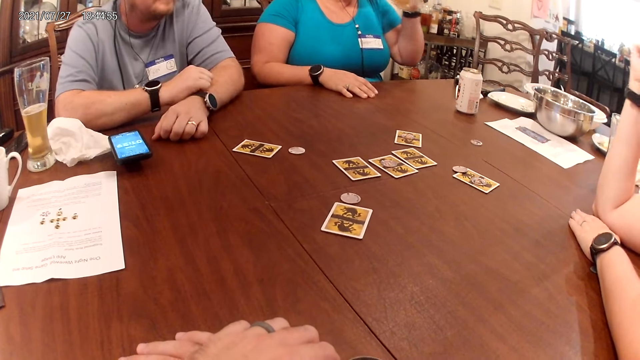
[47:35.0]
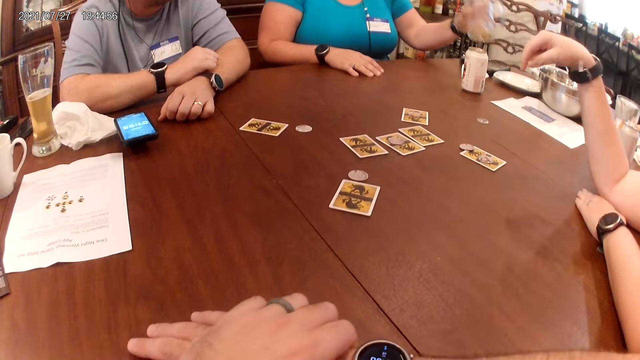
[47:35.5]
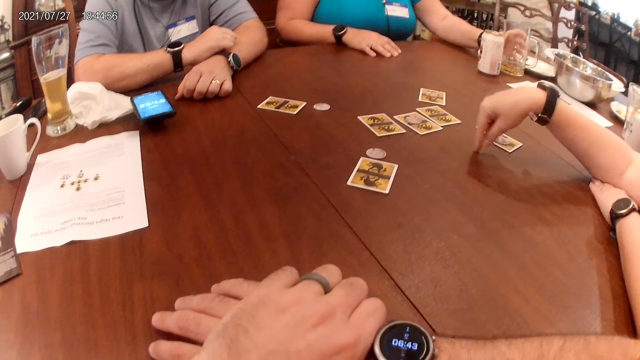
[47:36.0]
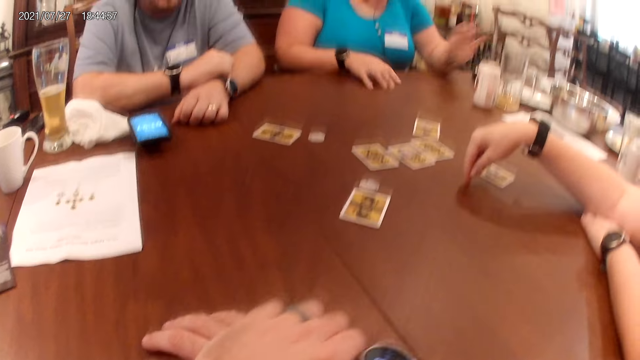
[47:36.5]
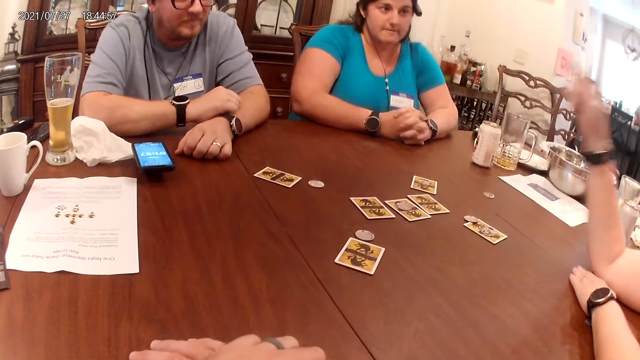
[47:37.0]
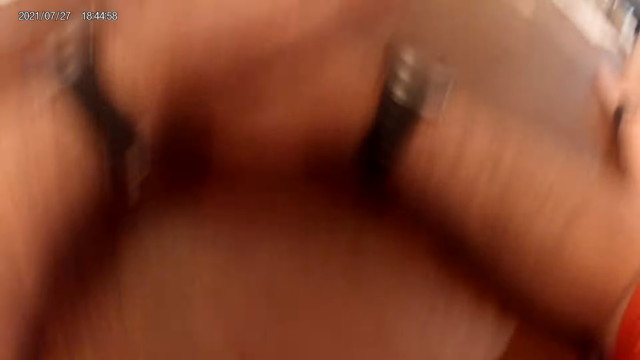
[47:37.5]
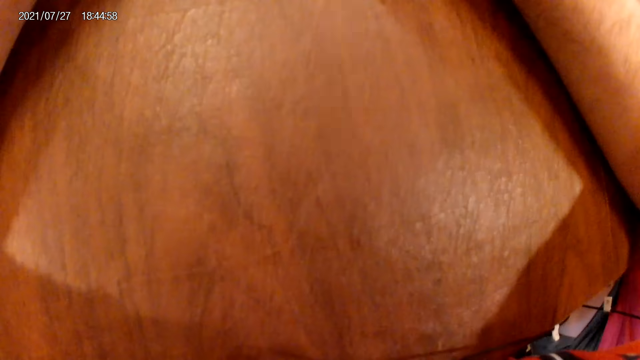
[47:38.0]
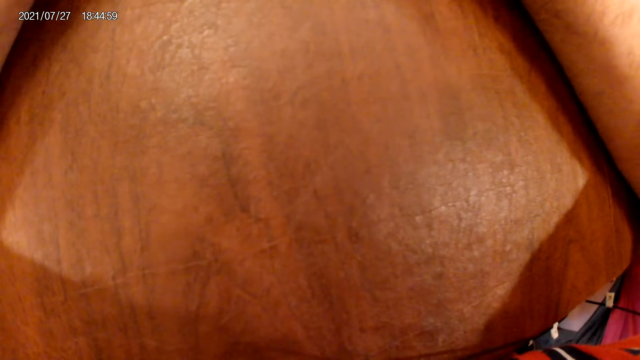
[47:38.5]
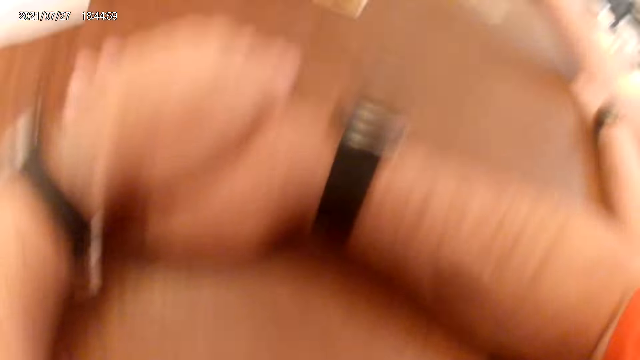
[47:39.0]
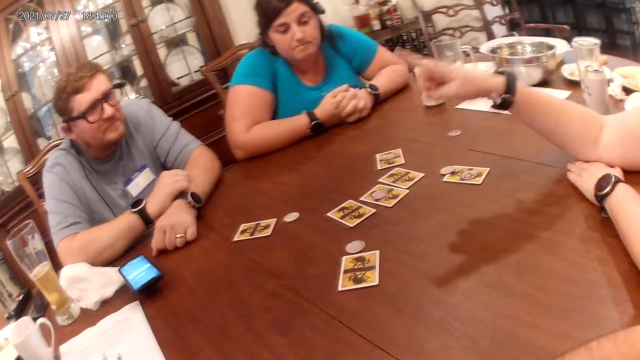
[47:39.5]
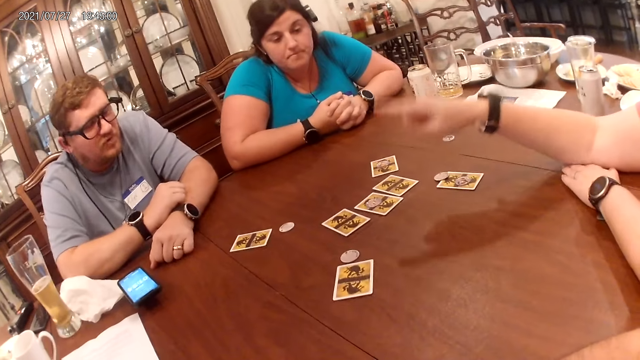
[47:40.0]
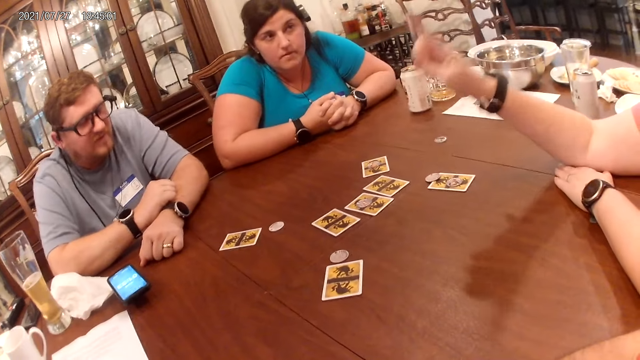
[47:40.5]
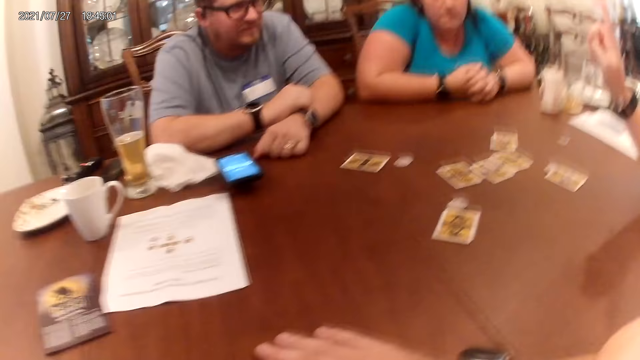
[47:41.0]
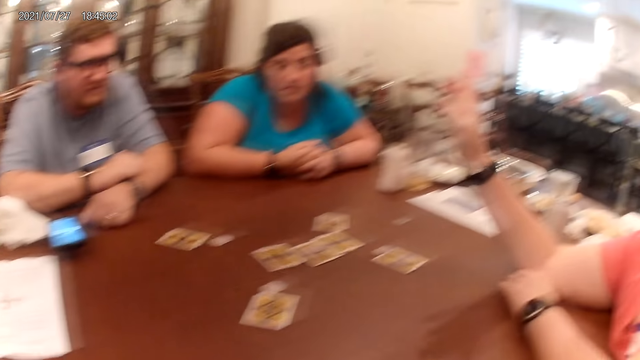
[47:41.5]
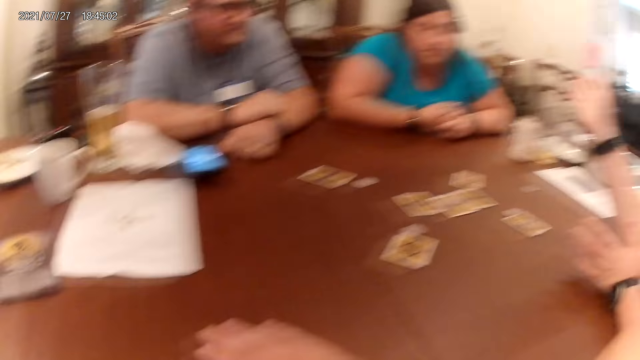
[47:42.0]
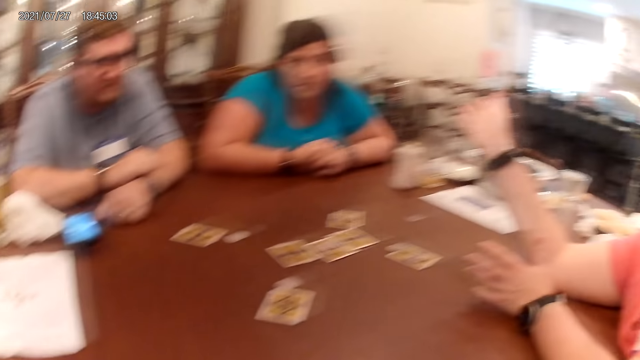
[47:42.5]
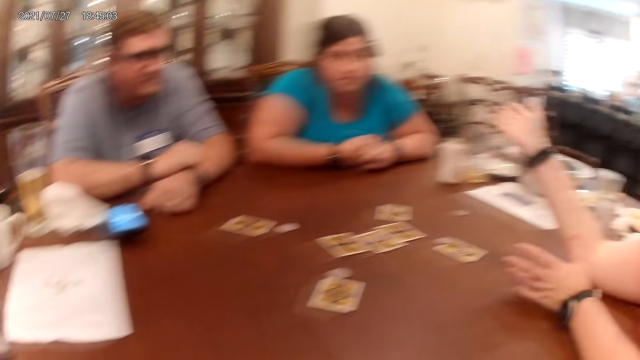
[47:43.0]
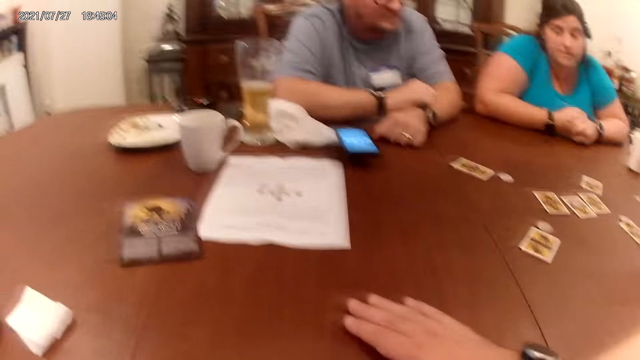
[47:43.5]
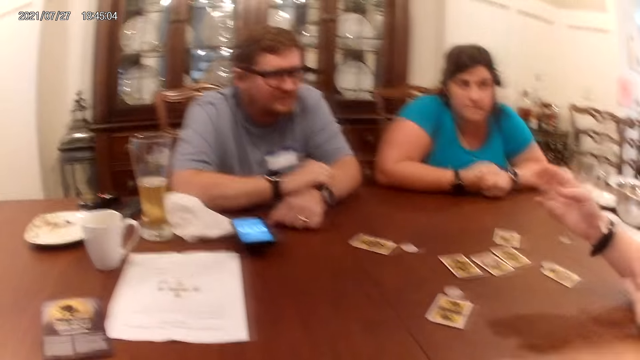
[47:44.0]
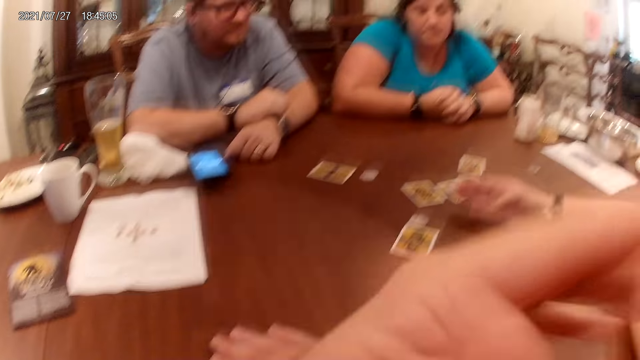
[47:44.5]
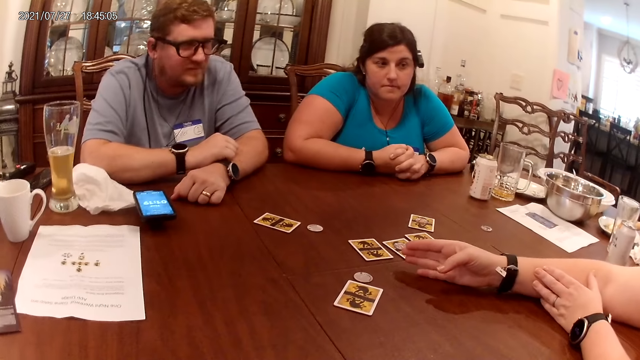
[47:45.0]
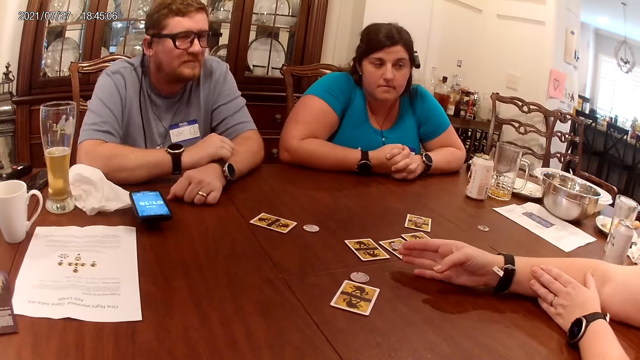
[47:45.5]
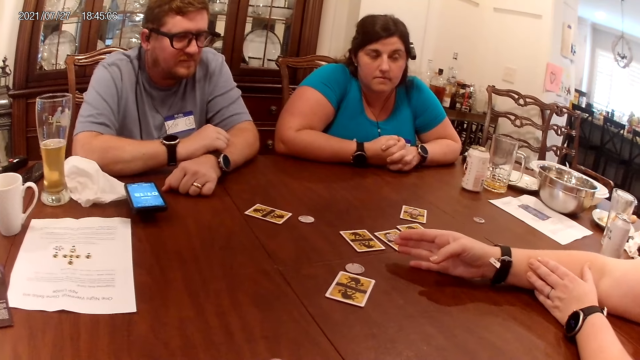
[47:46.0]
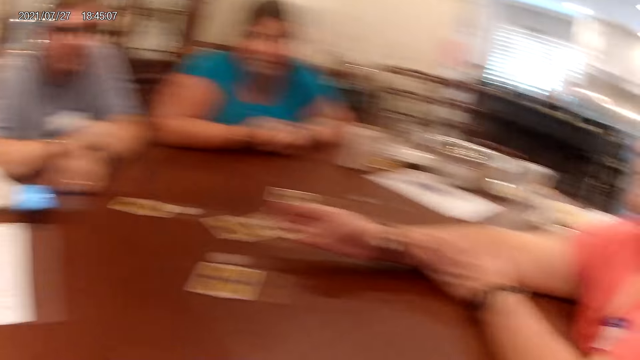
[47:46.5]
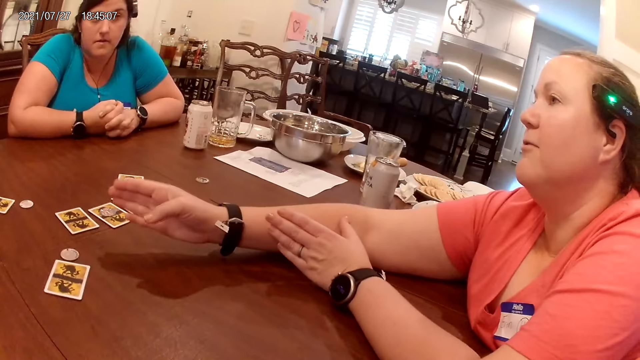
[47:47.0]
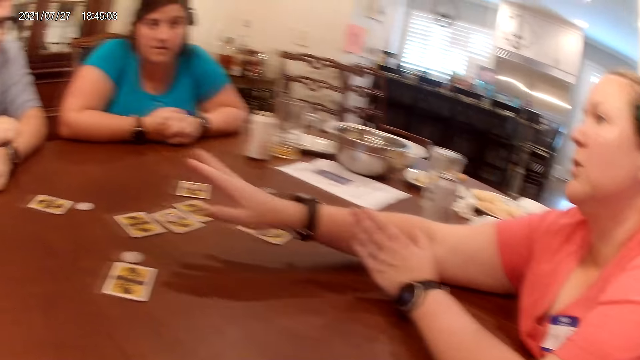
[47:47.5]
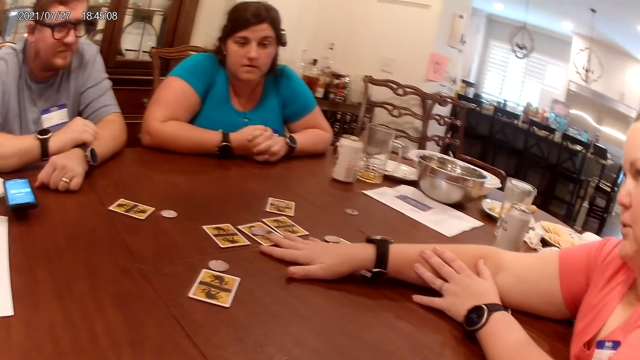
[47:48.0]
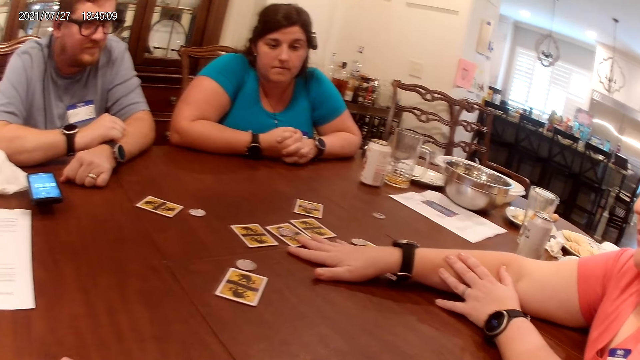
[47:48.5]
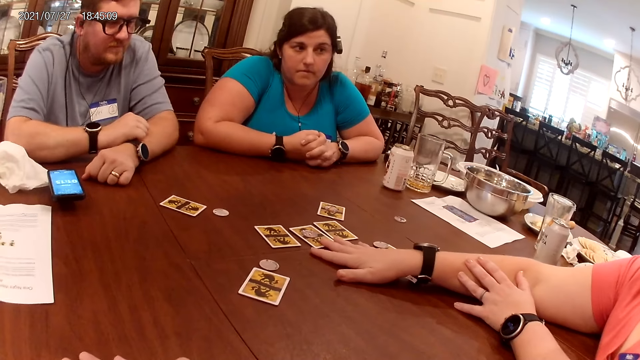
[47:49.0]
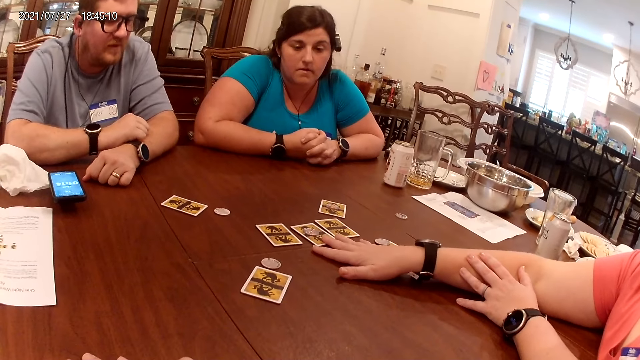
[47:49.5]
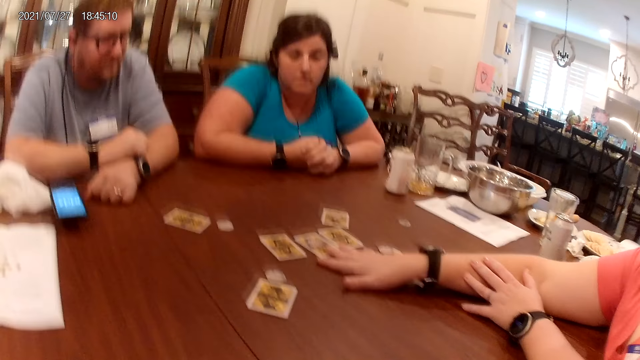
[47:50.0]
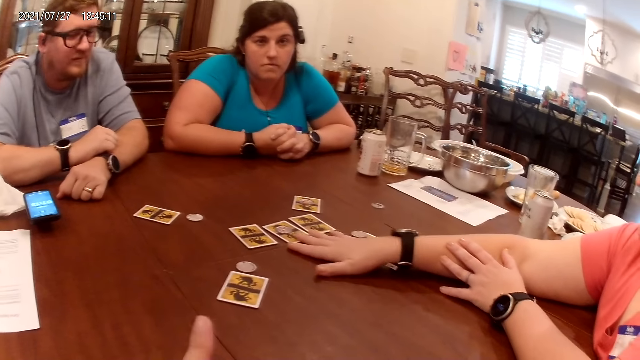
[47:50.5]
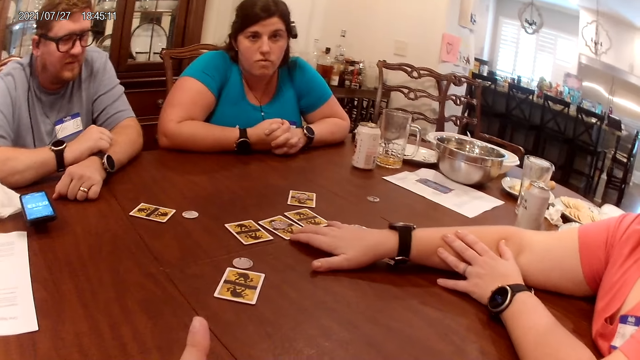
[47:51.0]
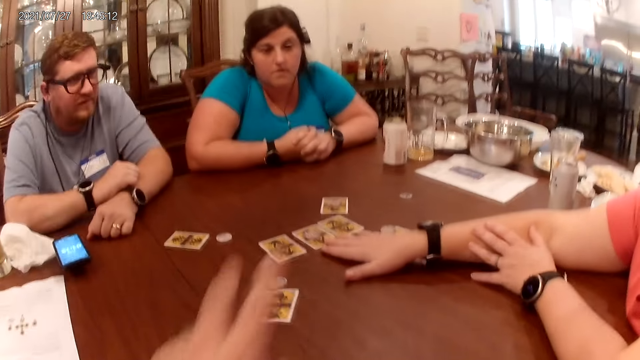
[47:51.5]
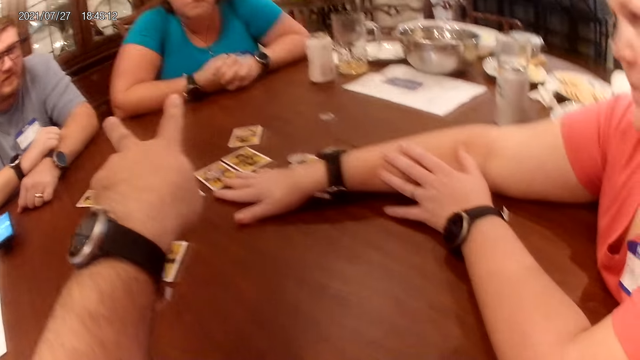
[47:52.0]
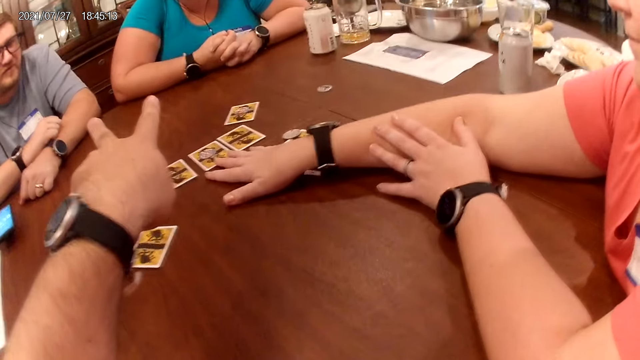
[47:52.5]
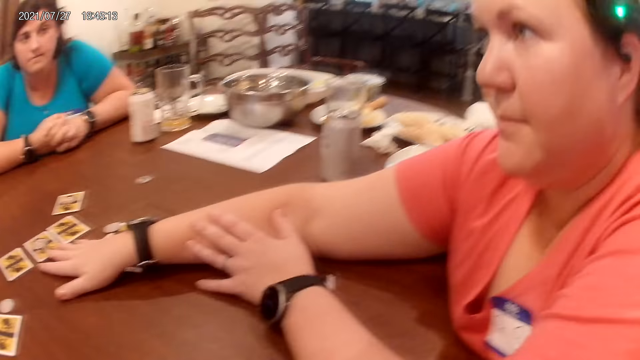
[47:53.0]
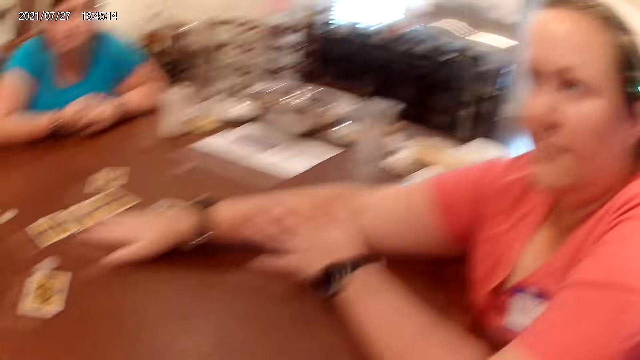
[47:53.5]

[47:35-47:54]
The woman drops the cup on the table. Another woman touches the table with her right hand. She touches the table with her right hand again.

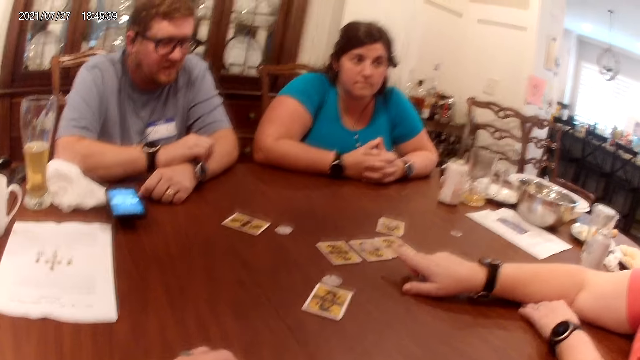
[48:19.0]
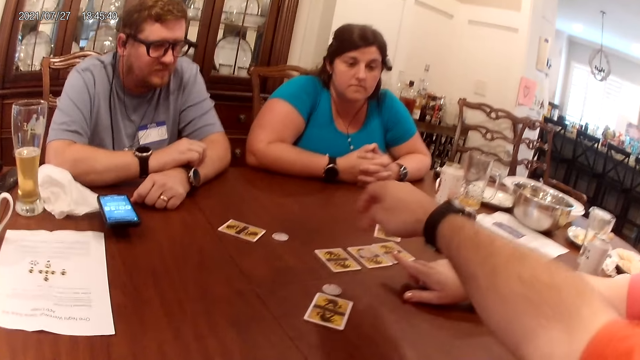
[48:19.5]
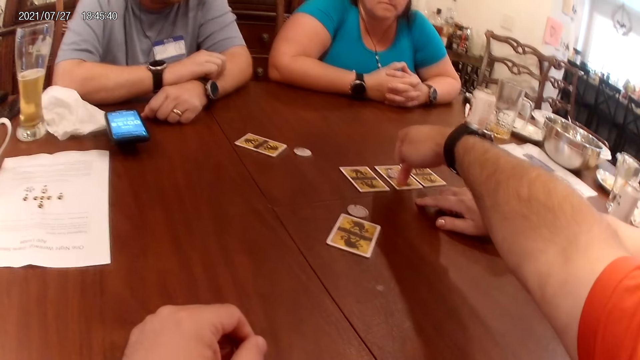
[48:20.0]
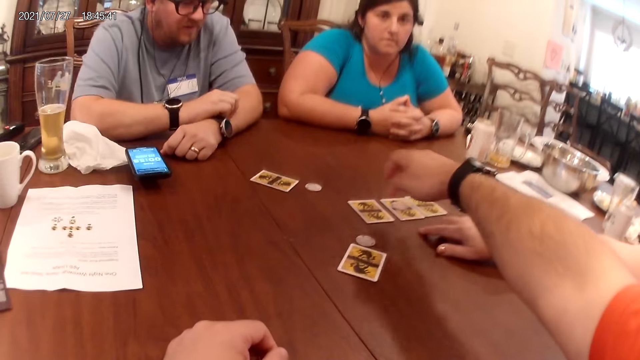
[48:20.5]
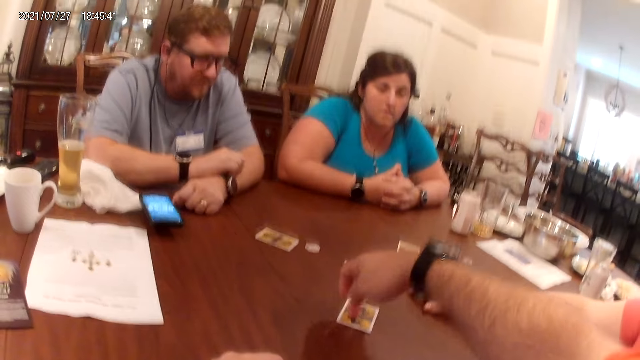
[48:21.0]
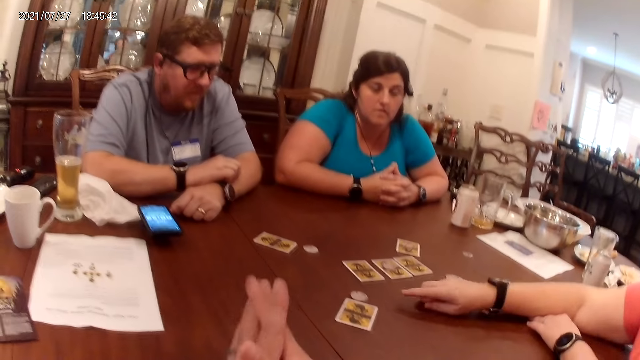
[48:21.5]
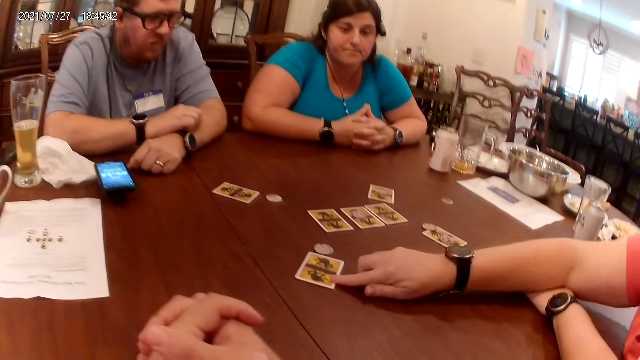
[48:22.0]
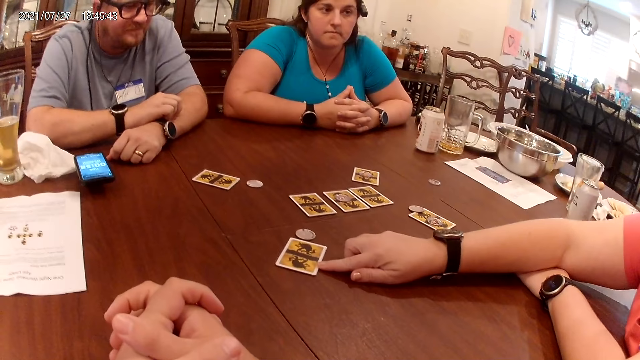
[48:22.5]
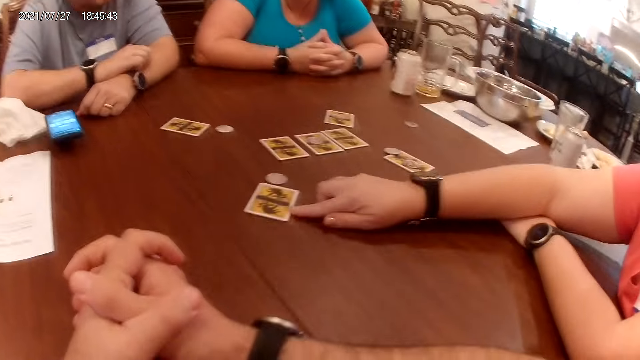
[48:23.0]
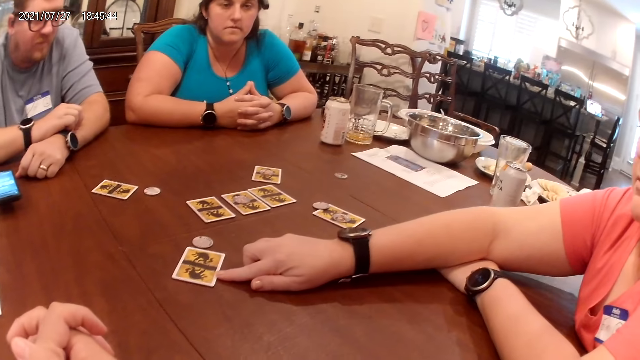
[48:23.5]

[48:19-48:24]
The camera wearer points at a card on the table. He touches the card on the table with his right hand. He touches it again. A woman touches the card on the table with her right hand.
